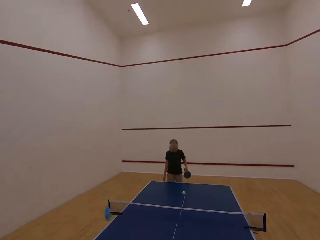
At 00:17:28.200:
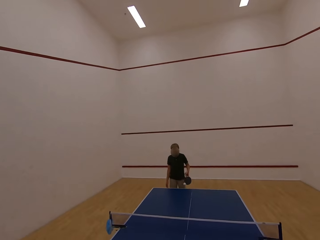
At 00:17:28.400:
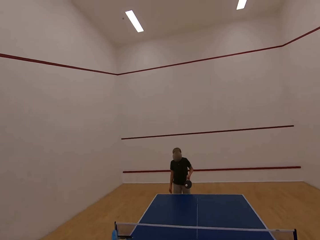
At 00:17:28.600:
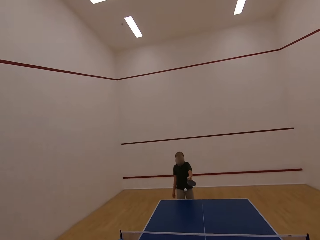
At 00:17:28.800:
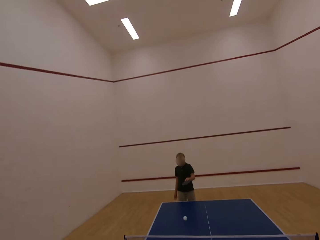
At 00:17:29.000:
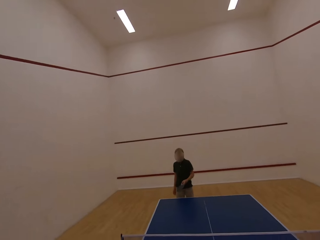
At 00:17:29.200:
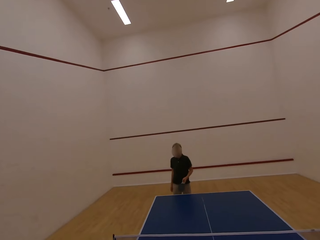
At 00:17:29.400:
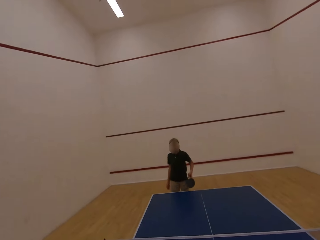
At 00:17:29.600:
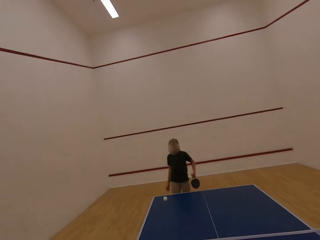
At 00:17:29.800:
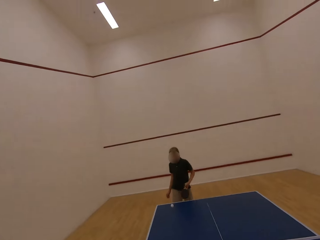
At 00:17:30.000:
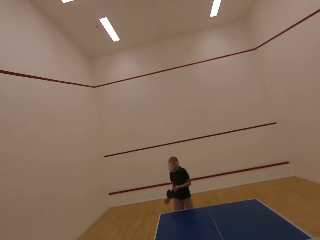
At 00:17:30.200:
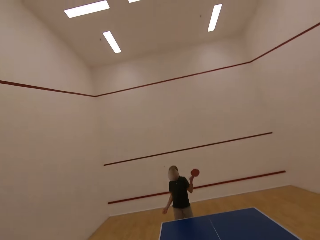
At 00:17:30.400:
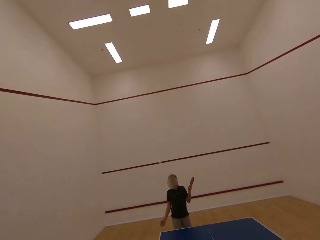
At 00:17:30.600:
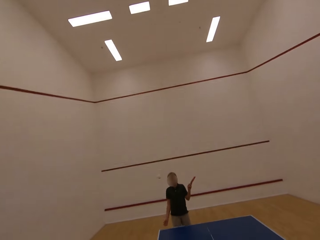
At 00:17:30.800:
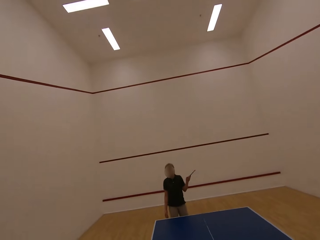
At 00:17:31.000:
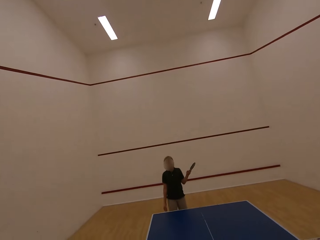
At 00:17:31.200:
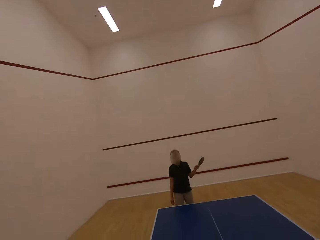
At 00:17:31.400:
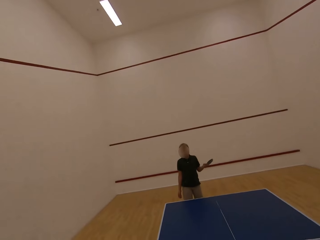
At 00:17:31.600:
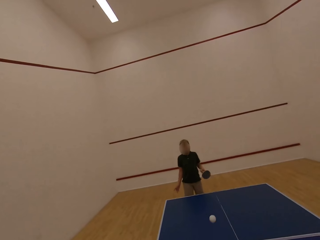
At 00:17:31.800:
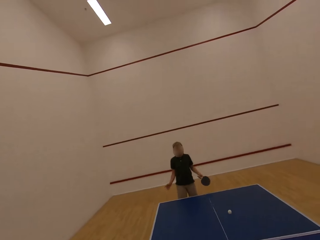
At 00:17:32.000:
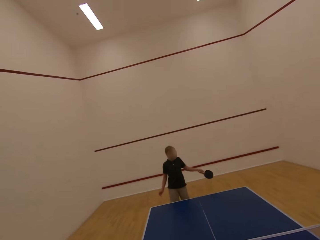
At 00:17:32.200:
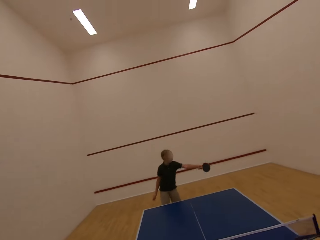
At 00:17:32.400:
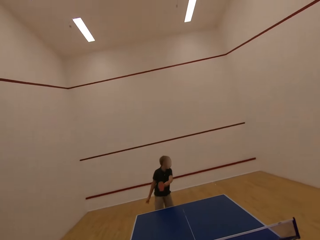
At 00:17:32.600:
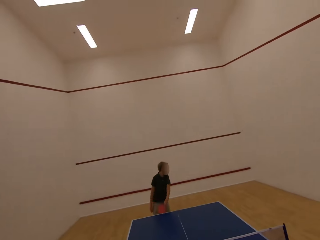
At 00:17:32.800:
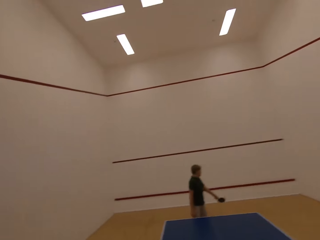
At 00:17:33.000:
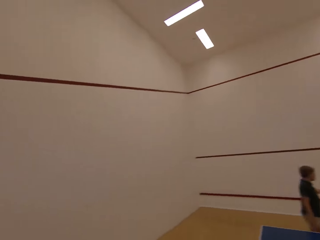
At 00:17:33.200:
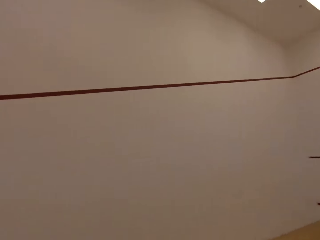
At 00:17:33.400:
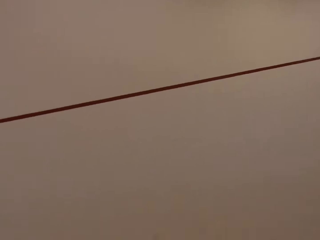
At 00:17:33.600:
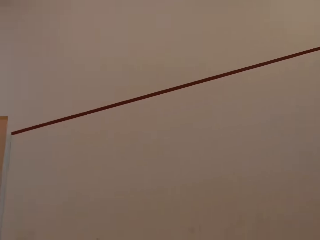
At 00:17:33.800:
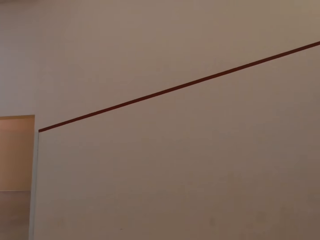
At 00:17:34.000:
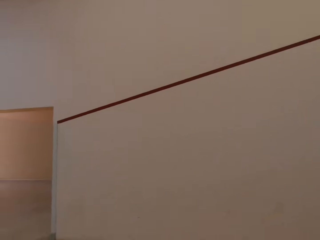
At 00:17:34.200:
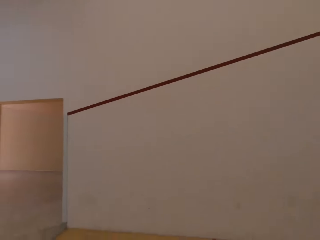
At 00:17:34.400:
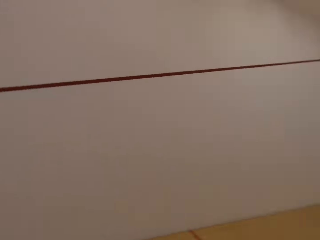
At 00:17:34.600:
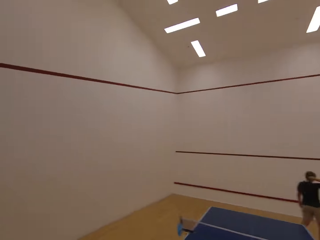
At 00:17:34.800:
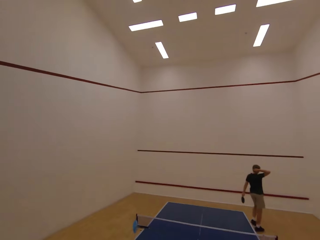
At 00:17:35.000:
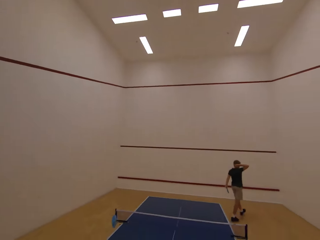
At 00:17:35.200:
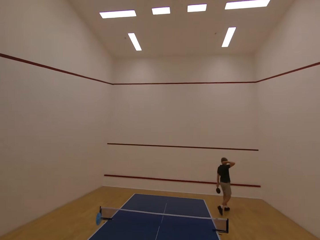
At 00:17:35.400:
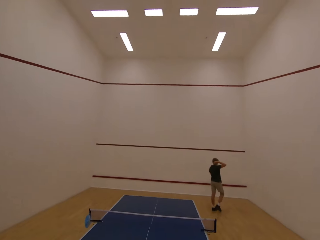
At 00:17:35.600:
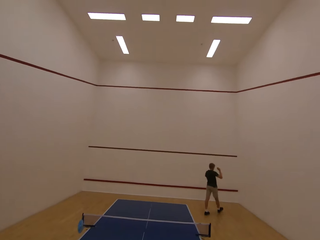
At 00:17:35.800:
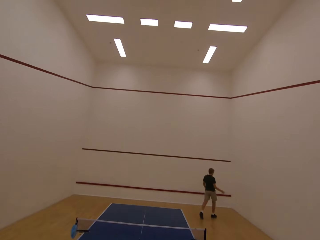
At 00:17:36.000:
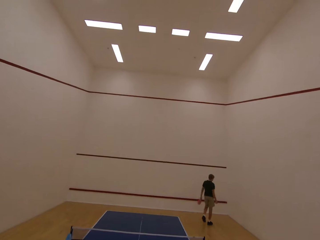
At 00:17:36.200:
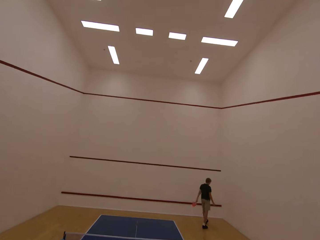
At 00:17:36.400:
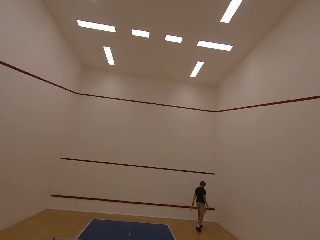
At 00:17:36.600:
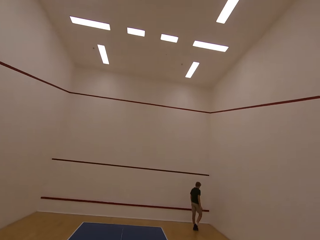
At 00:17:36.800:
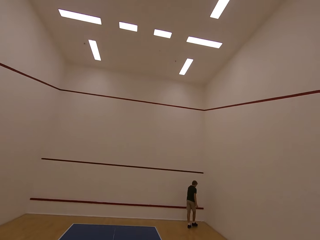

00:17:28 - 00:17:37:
The camera wearer serves a table tennis ball on the table tennis board. A man plays ping pong with the camera wearer. The camera wearer looks around and walks around the room. The man follows after the ball. The man walks around the room.

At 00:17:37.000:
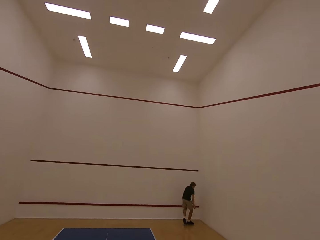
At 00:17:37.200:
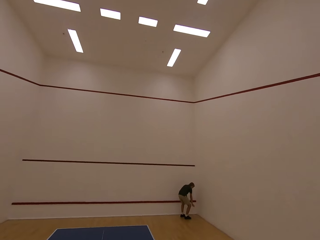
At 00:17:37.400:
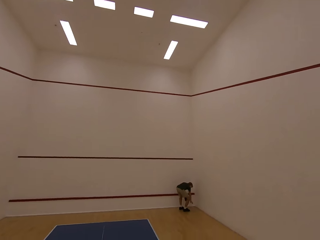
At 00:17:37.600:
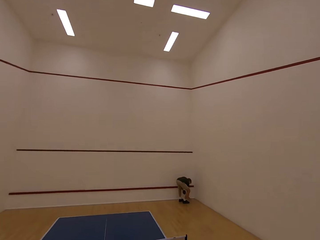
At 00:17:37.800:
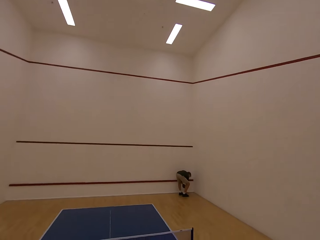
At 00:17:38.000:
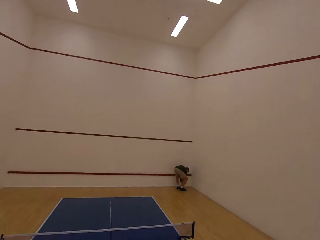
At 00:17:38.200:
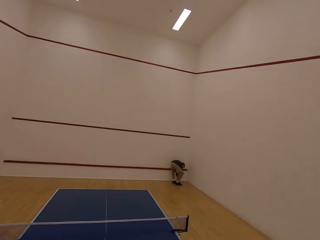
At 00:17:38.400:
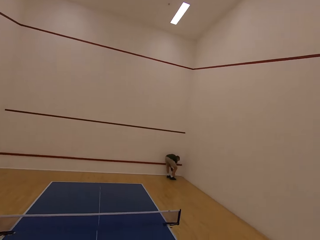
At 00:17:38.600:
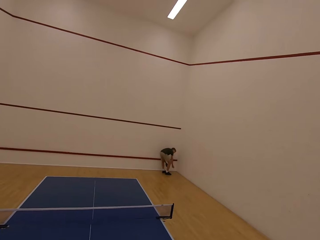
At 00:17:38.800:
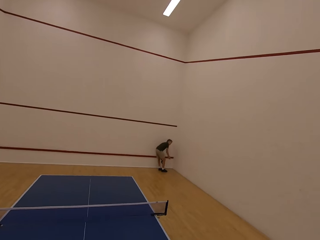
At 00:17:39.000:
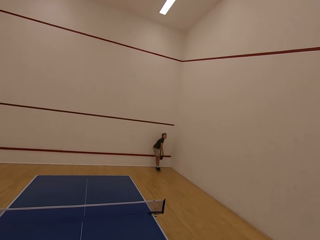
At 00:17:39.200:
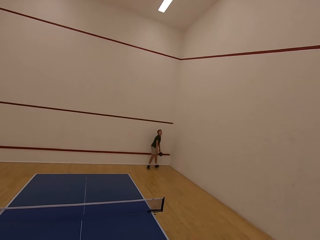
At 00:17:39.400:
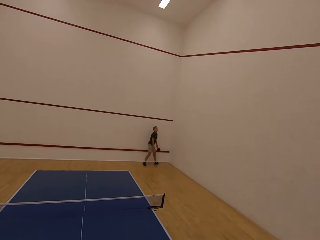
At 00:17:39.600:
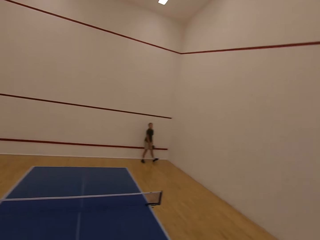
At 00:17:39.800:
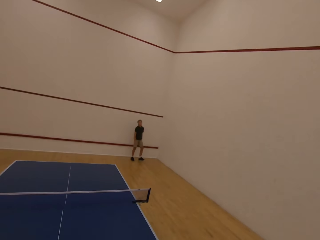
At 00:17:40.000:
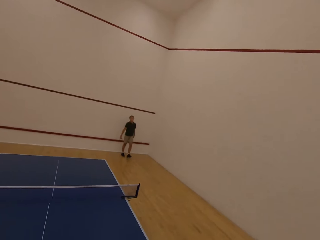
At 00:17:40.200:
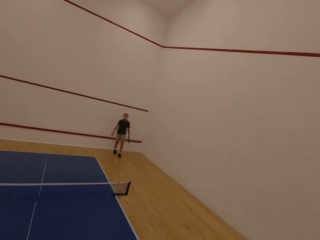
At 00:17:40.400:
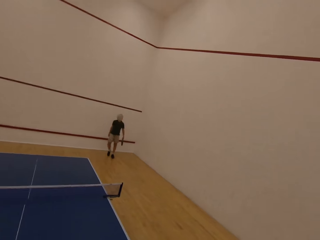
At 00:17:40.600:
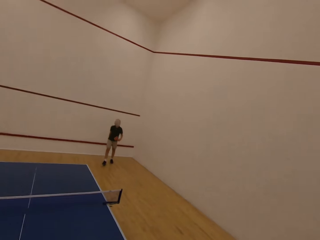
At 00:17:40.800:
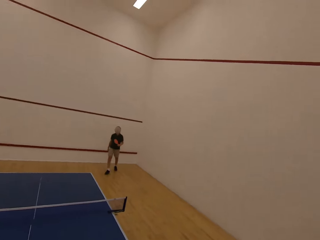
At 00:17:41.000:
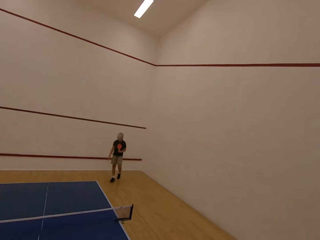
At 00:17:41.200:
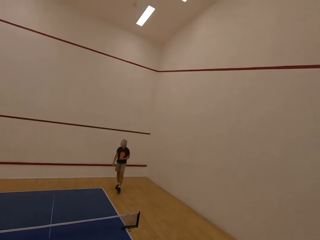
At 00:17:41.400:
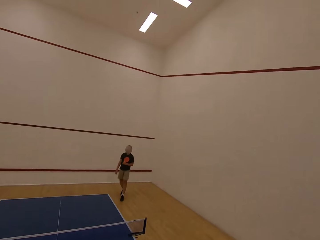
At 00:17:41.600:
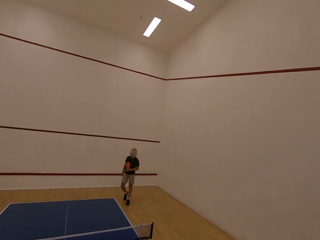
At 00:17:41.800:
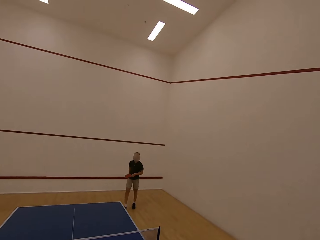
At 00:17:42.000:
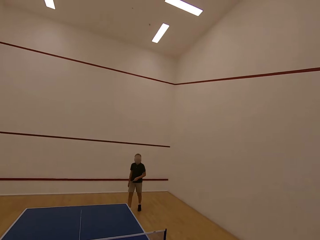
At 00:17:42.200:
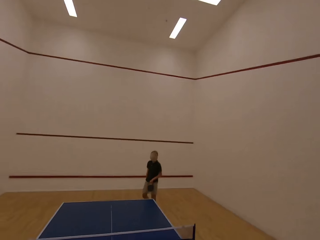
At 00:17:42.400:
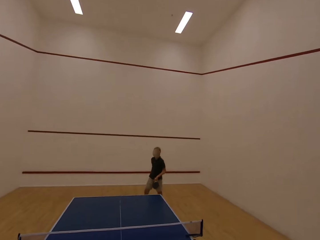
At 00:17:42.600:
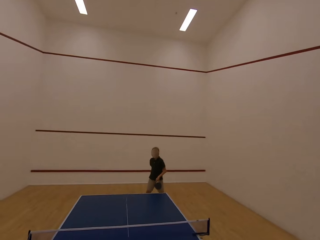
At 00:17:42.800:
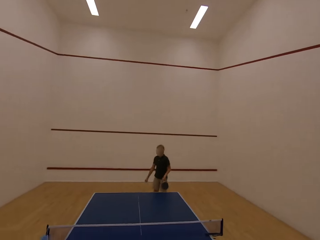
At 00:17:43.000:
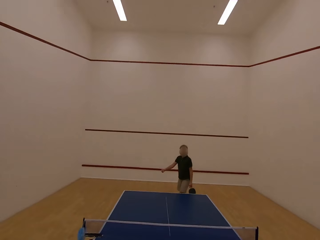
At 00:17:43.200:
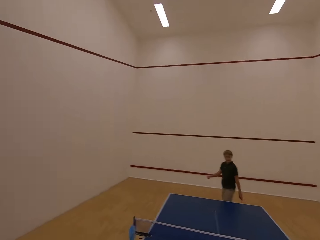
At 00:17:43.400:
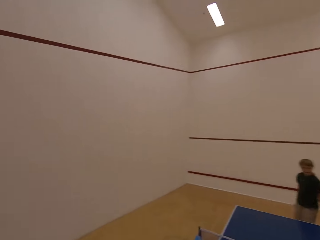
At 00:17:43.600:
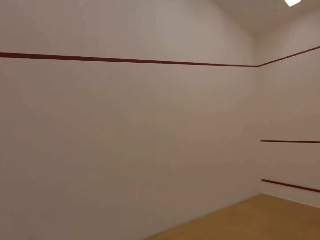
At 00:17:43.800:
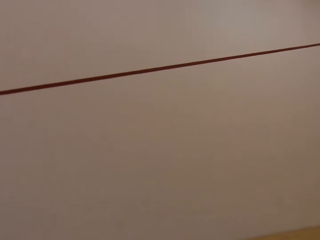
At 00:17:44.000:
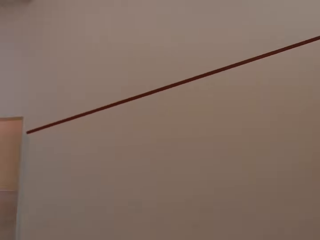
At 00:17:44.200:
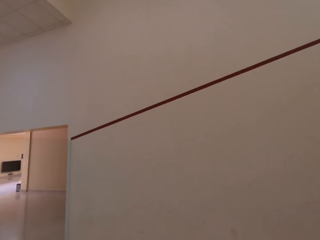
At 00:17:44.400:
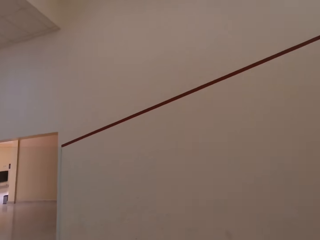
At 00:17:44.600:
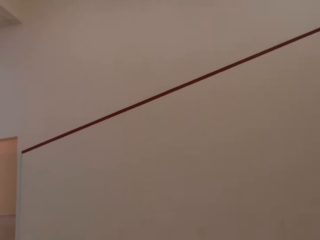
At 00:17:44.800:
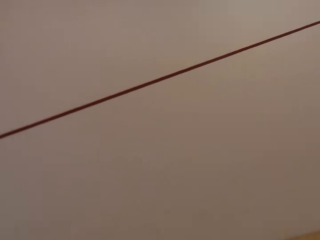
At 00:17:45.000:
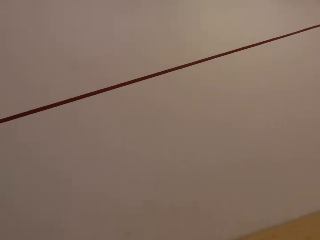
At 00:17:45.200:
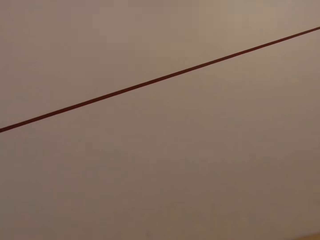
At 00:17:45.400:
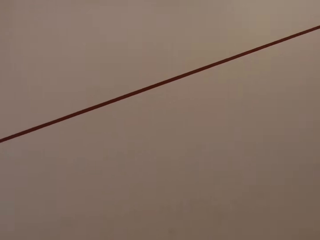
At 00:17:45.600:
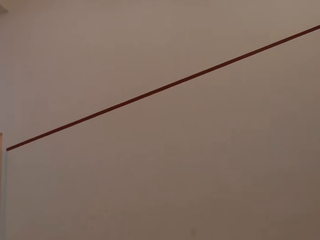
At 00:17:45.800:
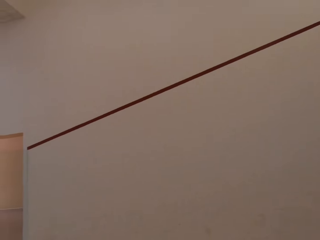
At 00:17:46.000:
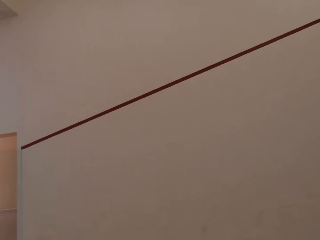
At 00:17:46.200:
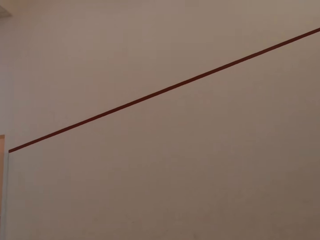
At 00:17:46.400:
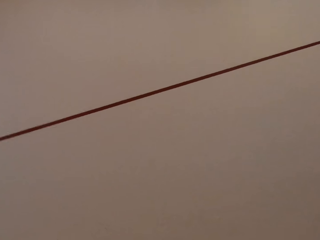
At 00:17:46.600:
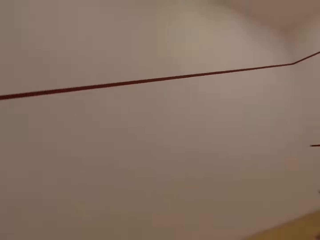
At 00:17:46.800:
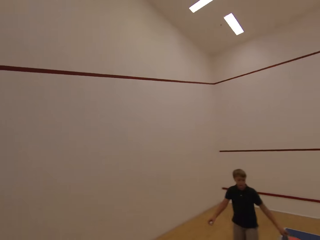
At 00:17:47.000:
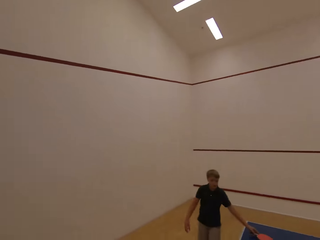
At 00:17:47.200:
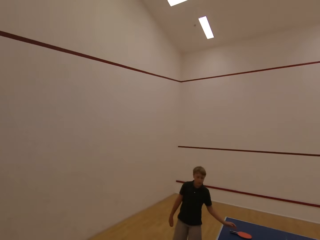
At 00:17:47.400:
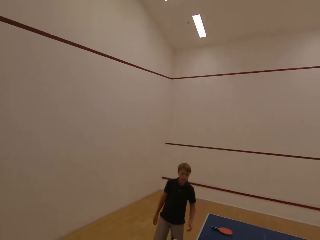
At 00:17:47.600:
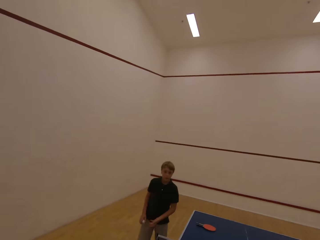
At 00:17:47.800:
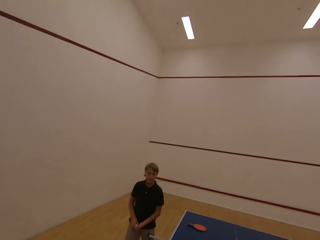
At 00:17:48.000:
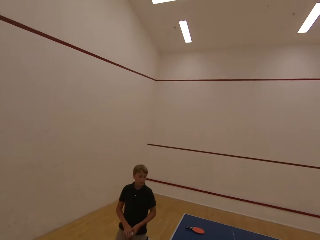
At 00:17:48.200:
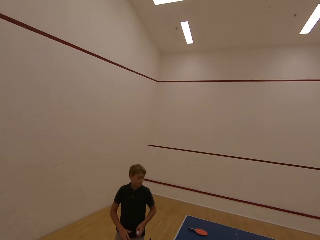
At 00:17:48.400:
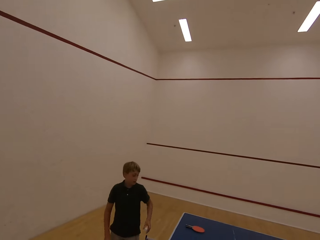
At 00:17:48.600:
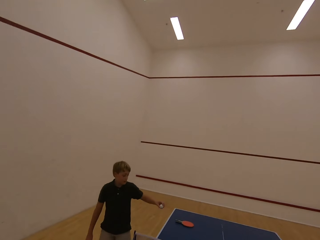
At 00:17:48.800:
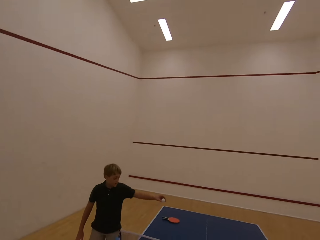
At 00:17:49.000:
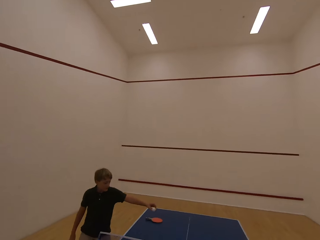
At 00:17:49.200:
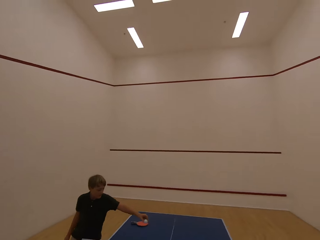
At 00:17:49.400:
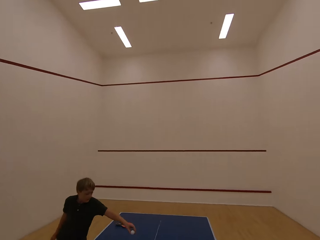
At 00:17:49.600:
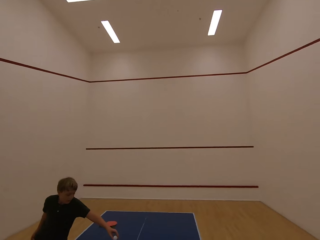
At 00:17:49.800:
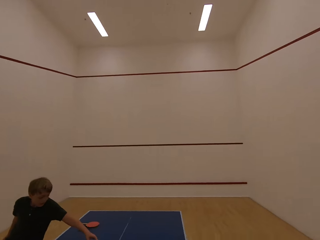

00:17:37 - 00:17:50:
A man picks up the table tennis ball on the floor. The man walks towards the table. The man walks around the room. The camera wearer looks around and walks around the room. The man places the table tennis bat on the table. The man places the ball on the table.
